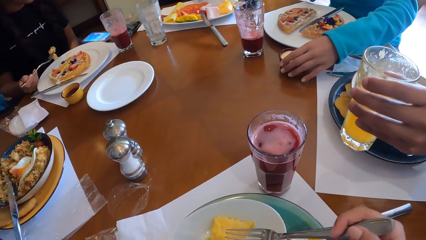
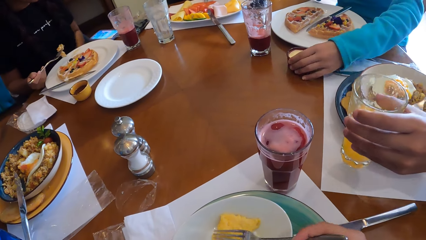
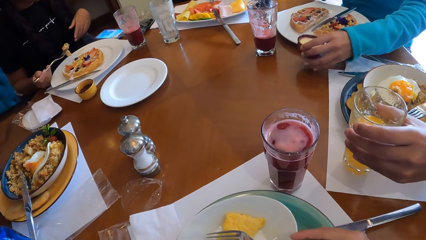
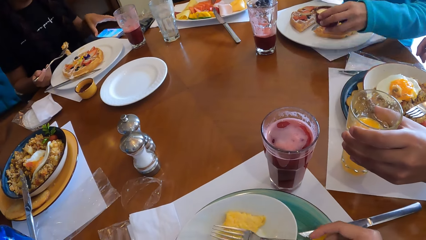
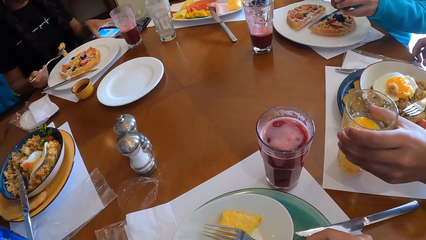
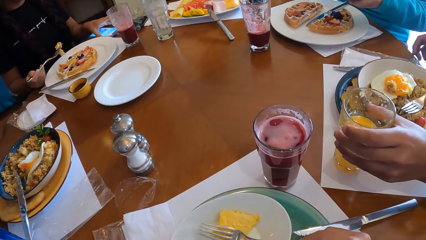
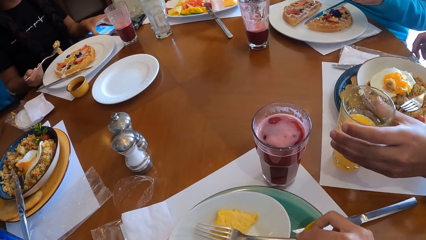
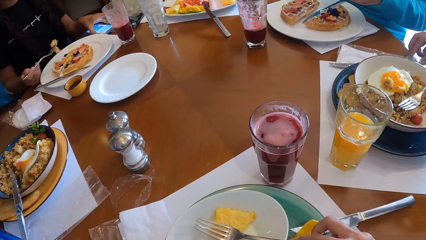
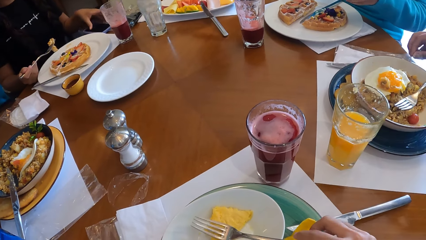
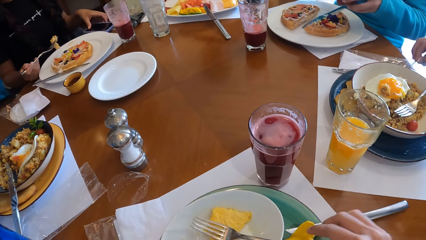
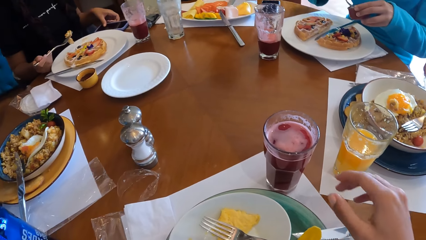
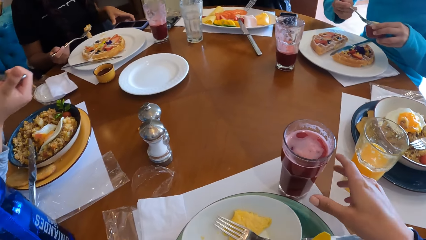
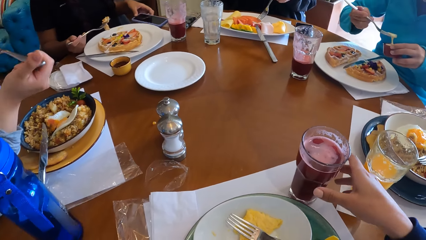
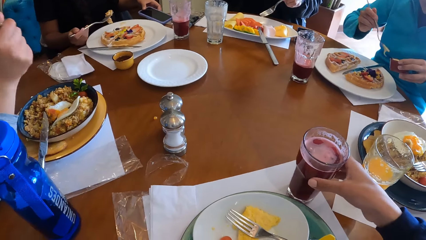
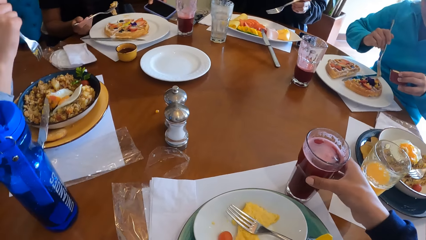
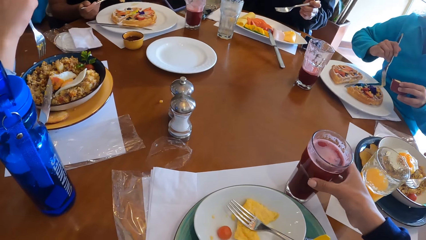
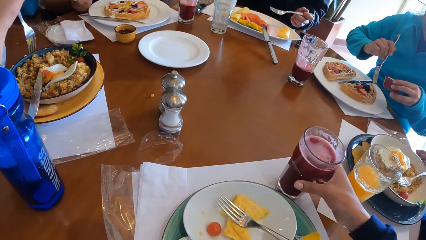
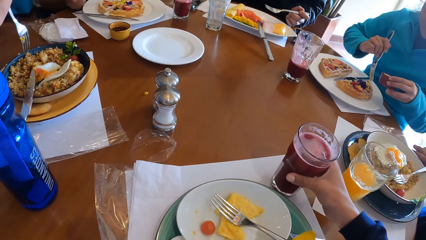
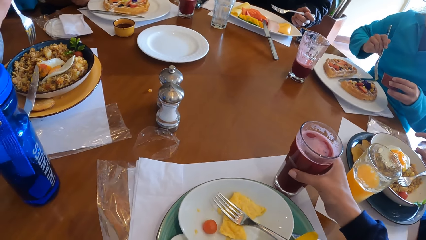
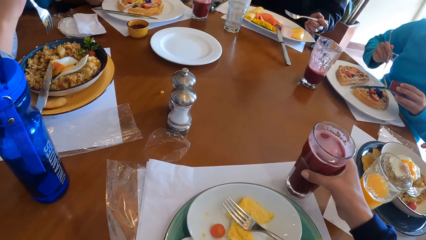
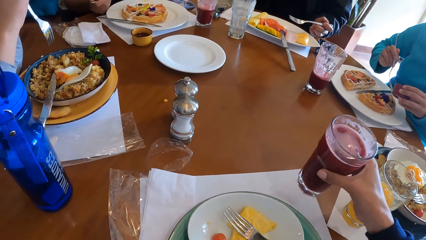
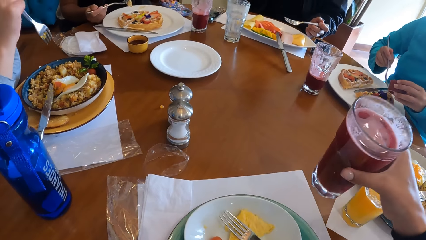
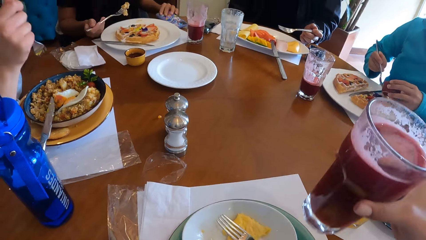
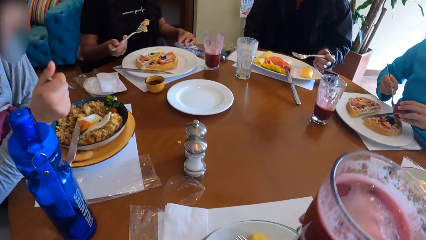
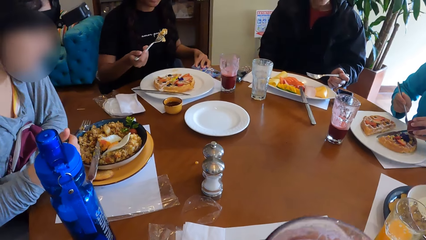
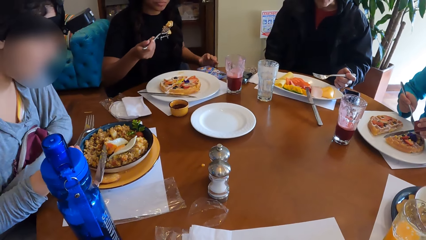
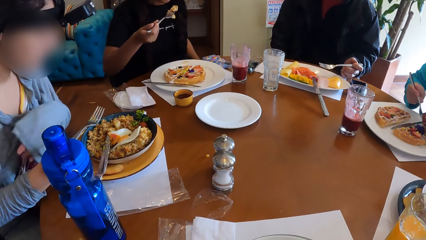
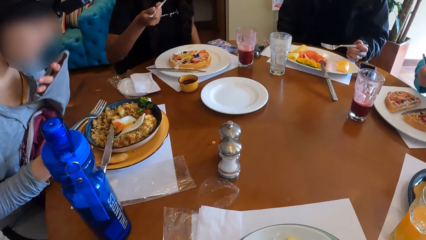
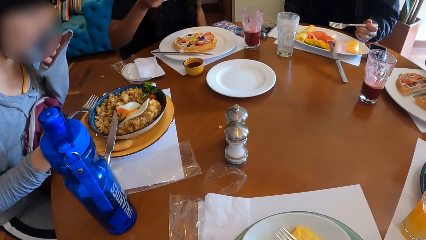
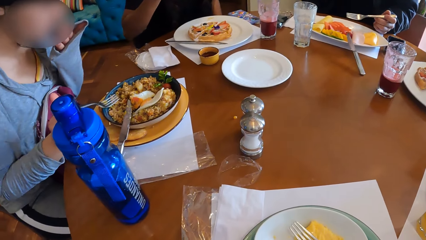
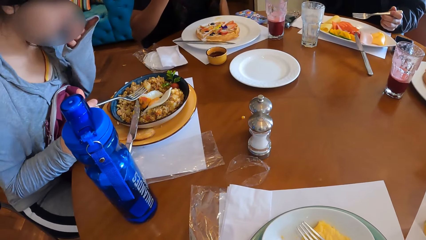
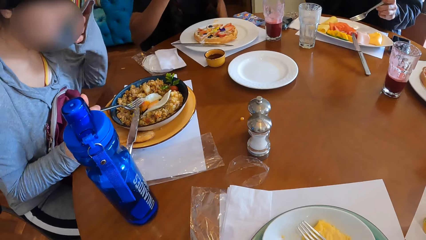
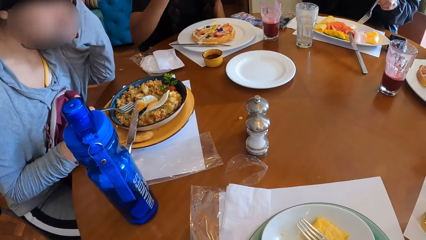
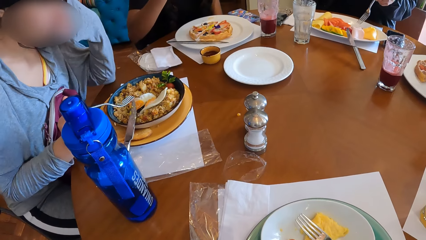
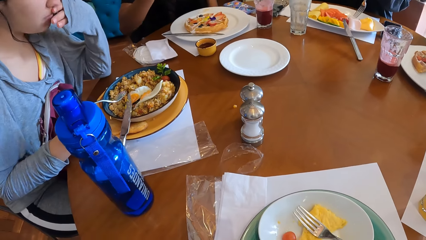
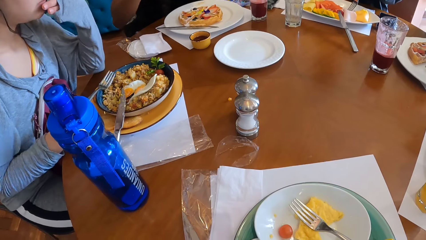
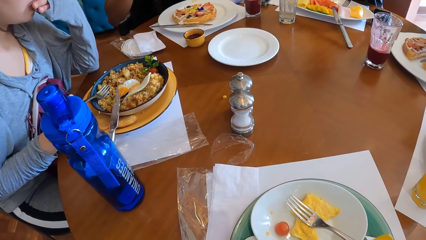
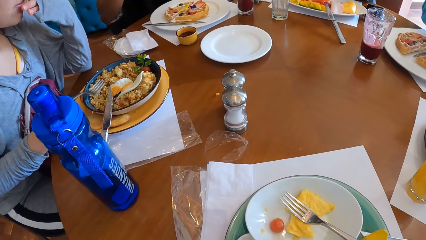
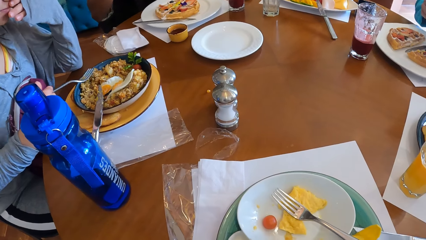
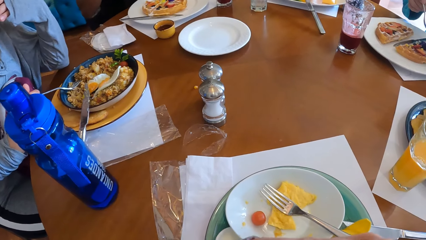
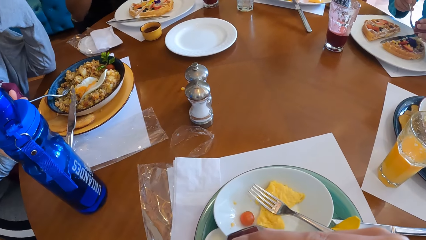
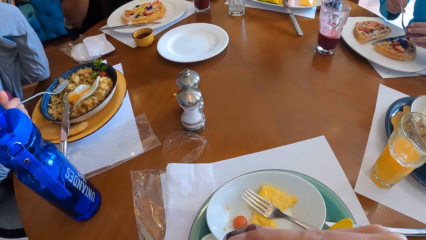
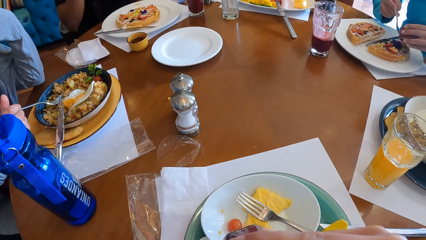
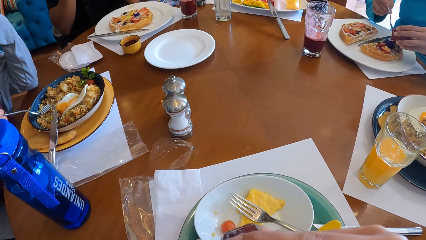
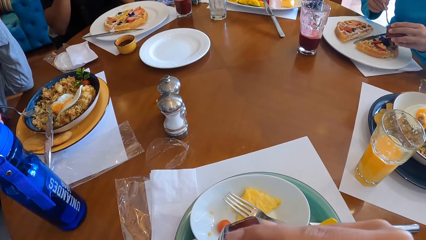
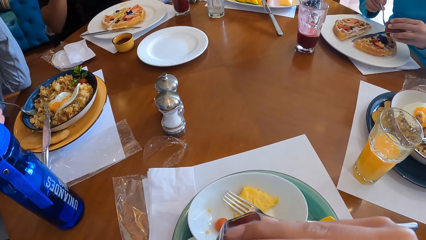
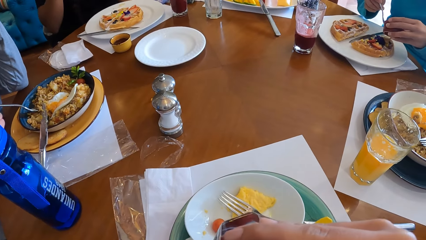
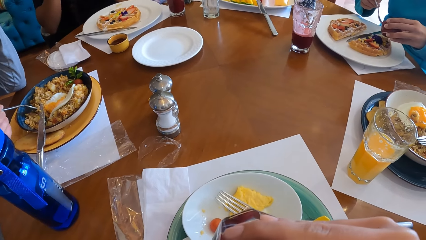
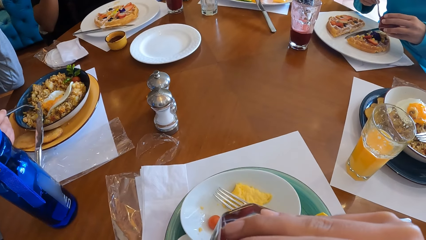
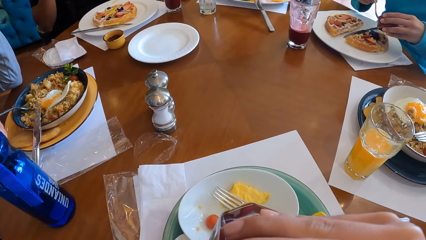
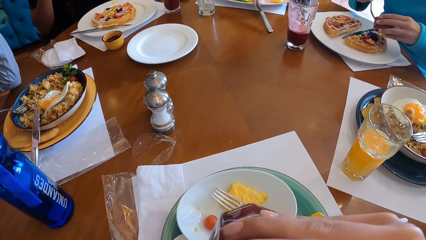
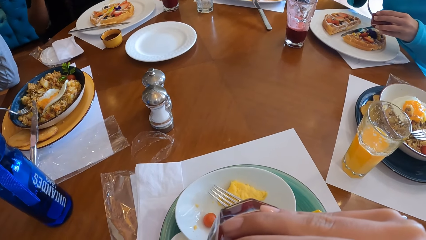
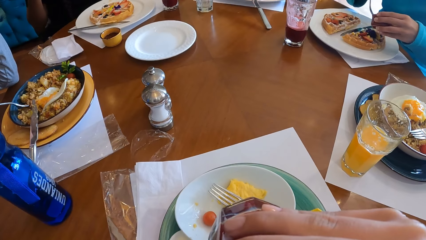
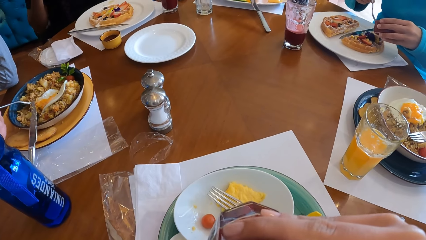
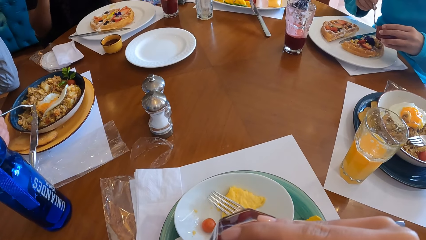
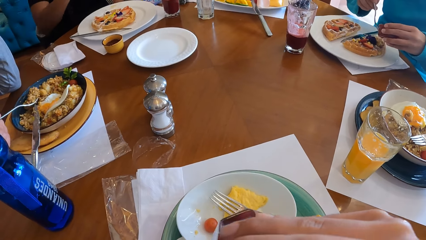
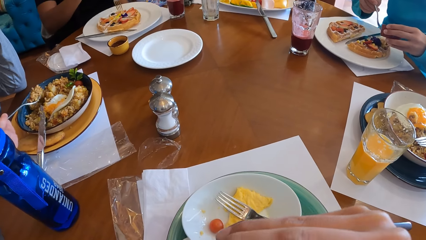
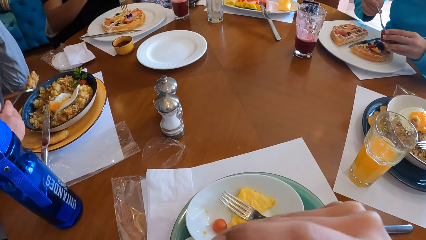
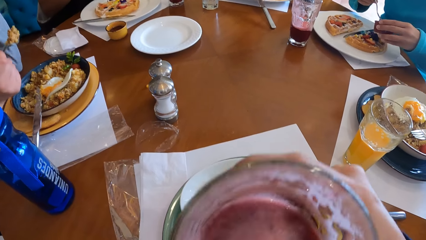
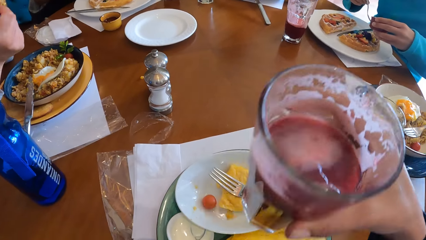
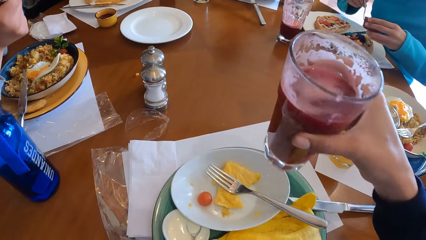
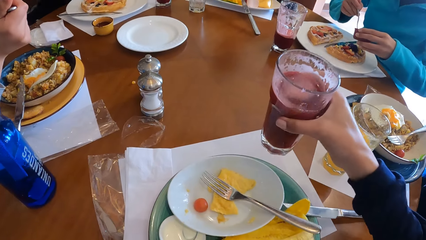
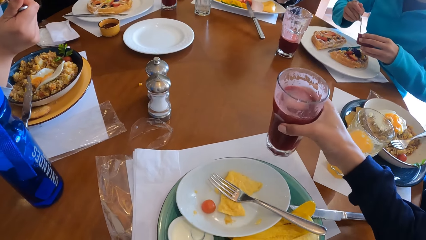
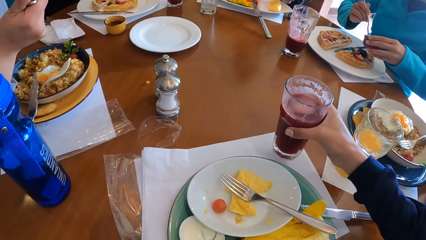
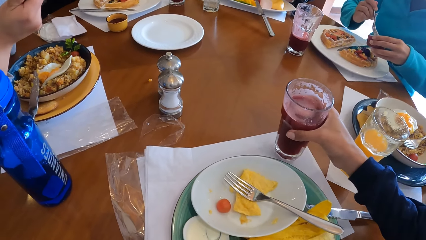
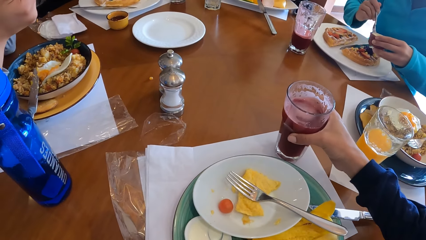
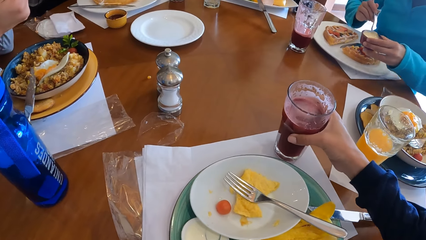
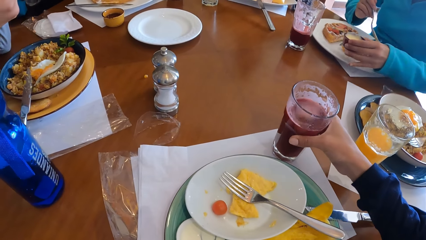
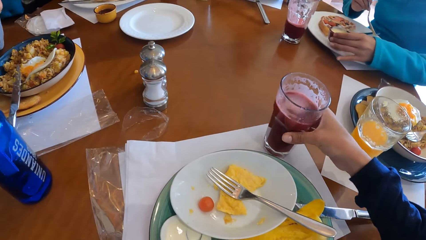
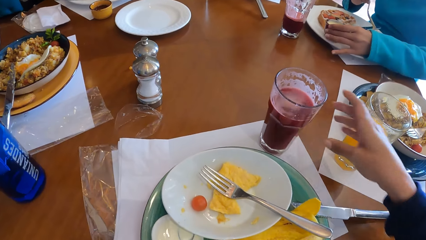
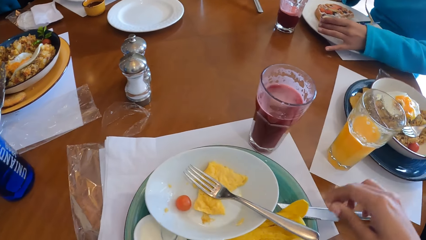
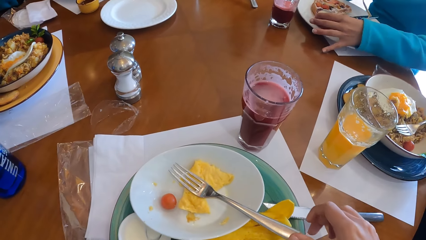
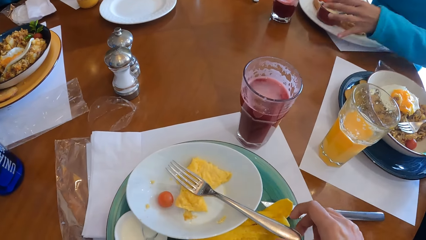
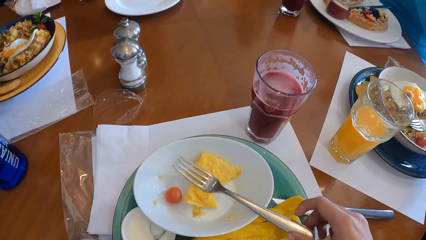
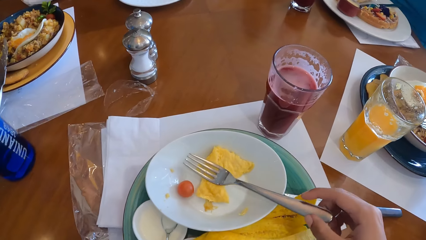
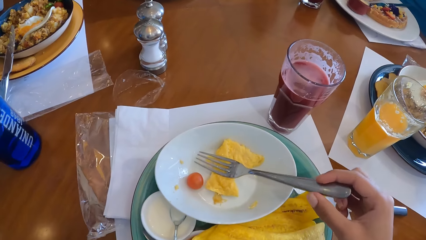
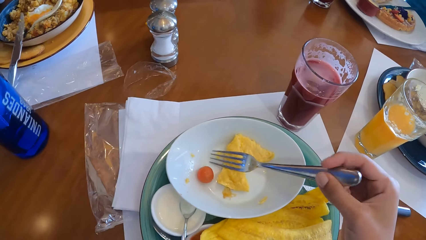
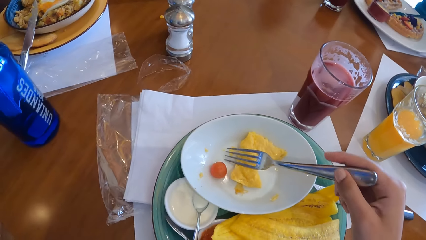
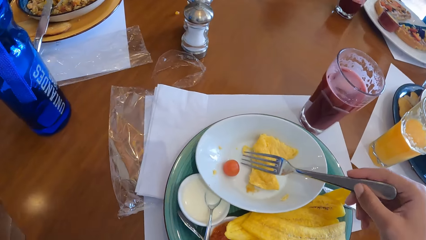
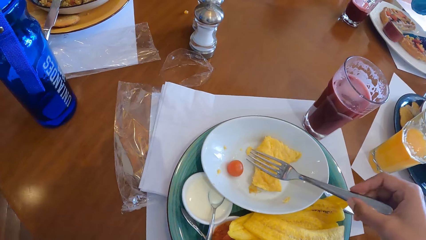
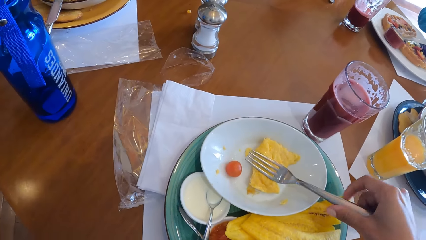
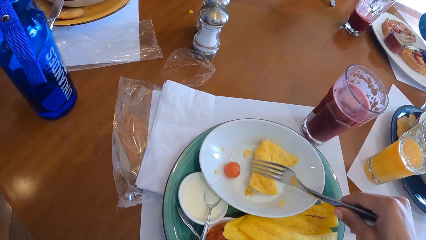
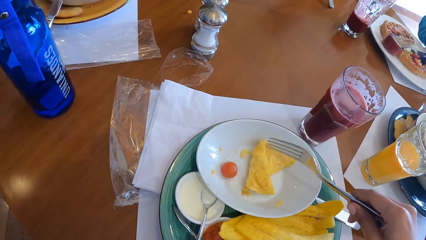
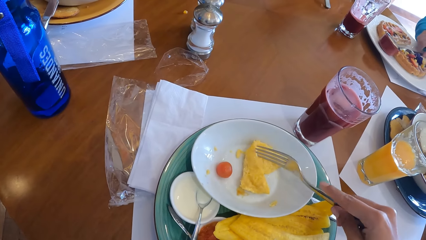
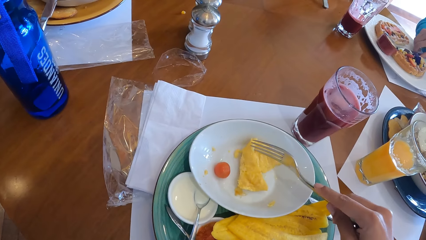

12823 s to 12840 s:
The camera wearer puts food in the mouth. The woman picks a cup of maple syrup from the table with her left hand. The man drops the glass of juice on the table with his left hand. The camera wearer picks a glass of juice from the table with his right hand. He drinks from the glass. The woman takes maple syrup from the cup of maple syrup in her left hand with a spoon in her right hand. The camera wearer drinks from the glass of juice with his right hand. He drops the glass of juice on the table with his left hand. The woman drops the cup of maple syrup on the table with her left hand. The camera wearer picks the fork from the plate on the table with his right hand.
